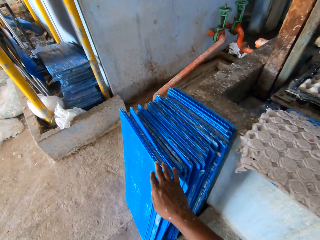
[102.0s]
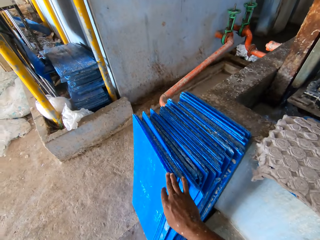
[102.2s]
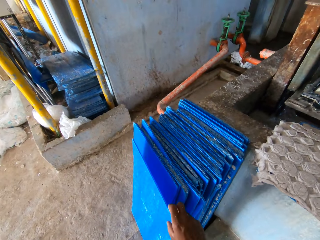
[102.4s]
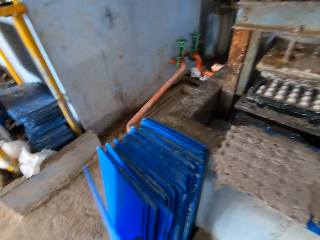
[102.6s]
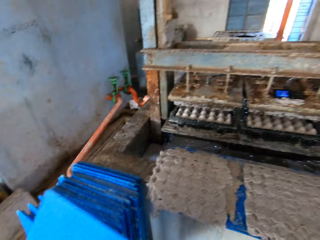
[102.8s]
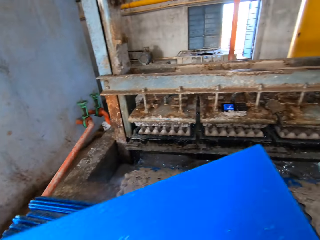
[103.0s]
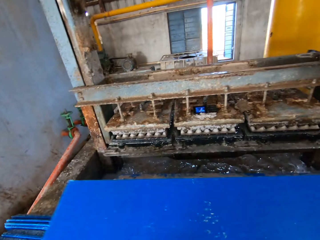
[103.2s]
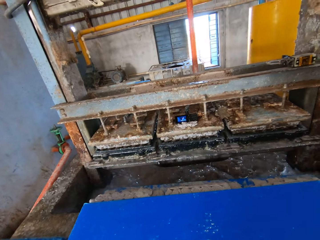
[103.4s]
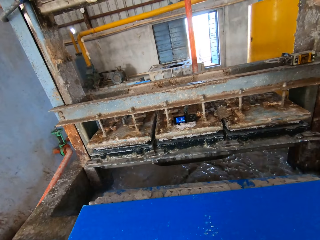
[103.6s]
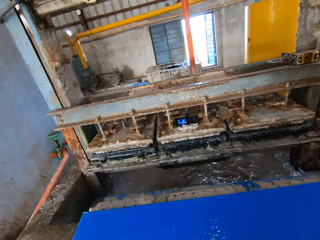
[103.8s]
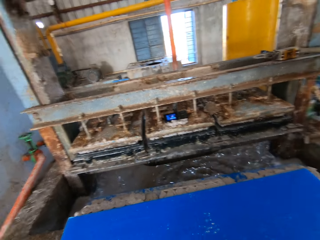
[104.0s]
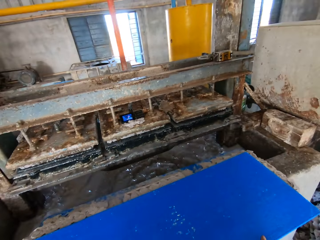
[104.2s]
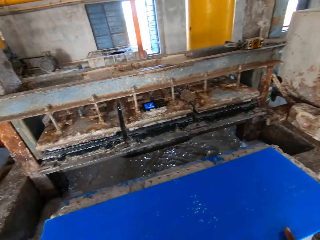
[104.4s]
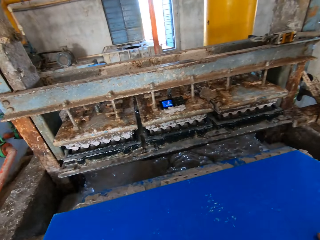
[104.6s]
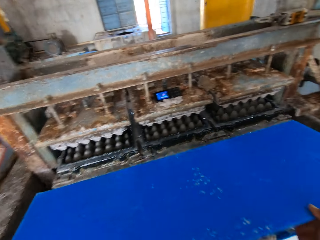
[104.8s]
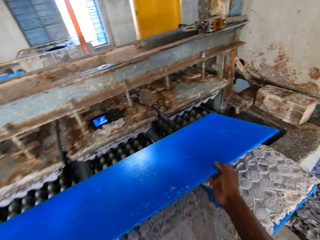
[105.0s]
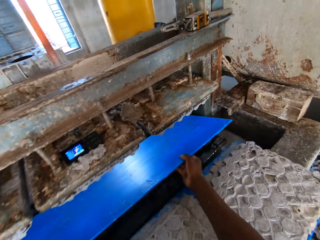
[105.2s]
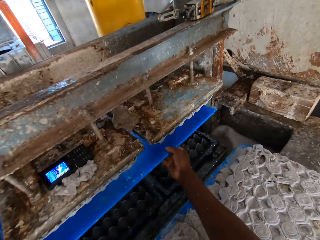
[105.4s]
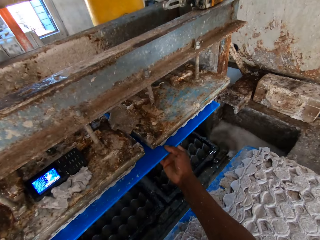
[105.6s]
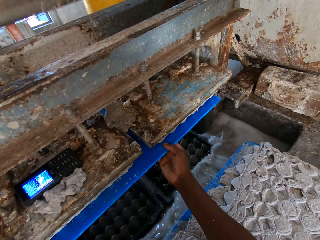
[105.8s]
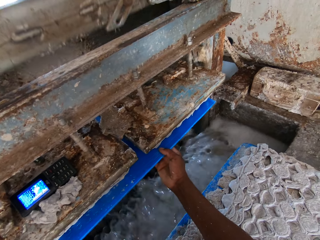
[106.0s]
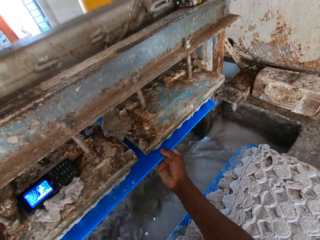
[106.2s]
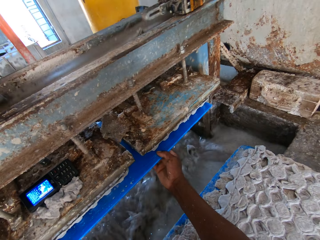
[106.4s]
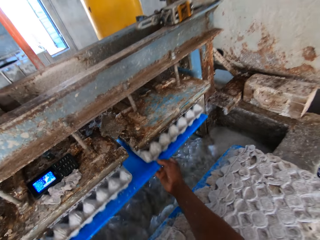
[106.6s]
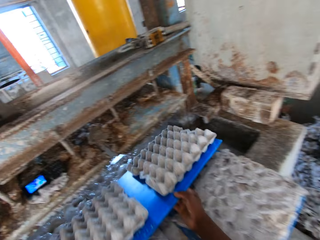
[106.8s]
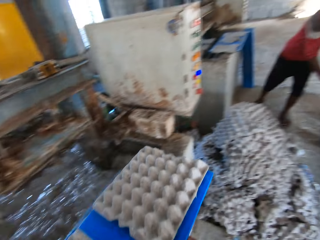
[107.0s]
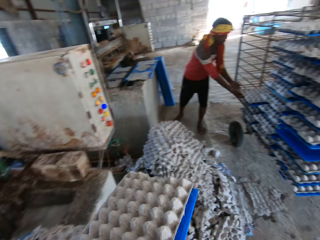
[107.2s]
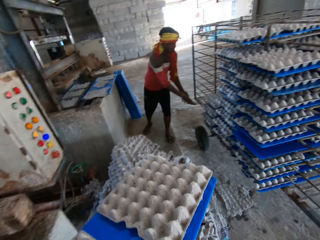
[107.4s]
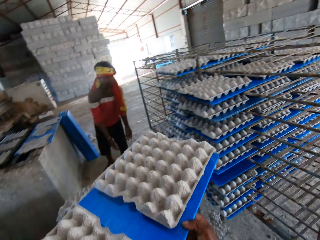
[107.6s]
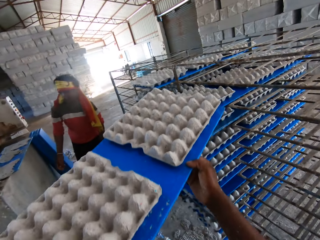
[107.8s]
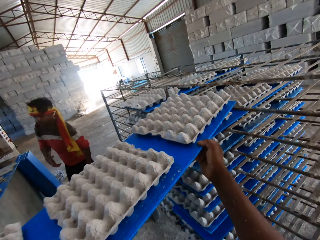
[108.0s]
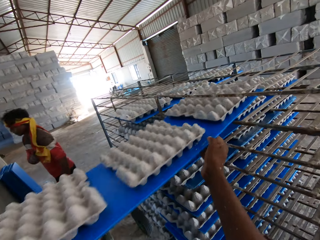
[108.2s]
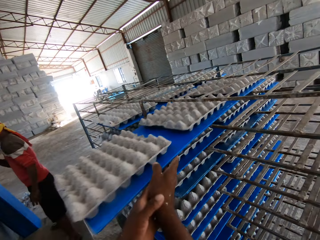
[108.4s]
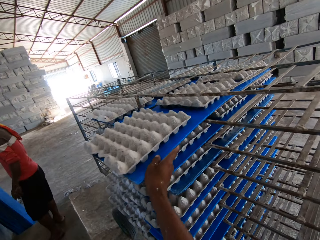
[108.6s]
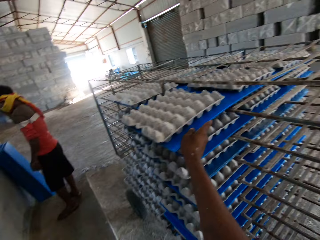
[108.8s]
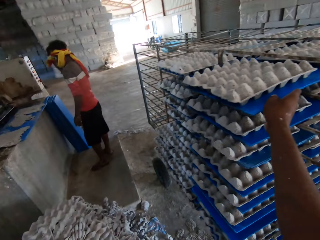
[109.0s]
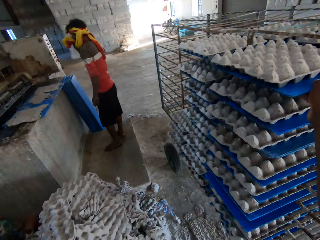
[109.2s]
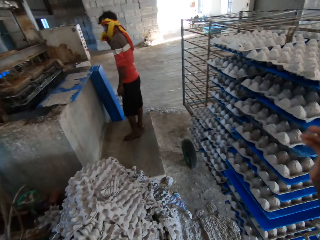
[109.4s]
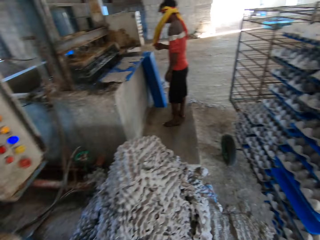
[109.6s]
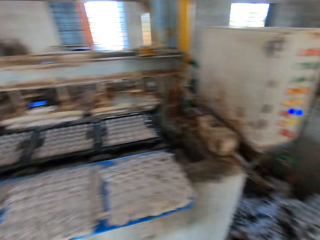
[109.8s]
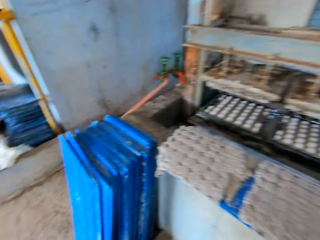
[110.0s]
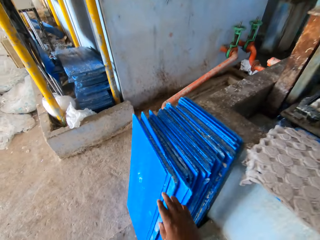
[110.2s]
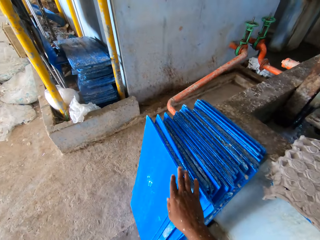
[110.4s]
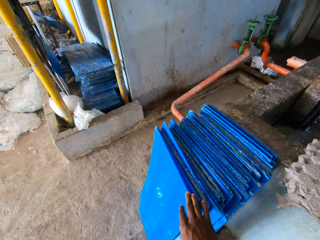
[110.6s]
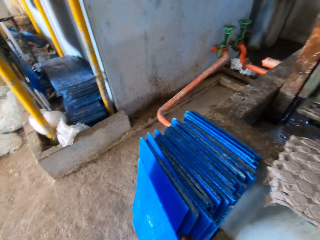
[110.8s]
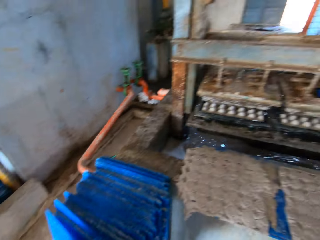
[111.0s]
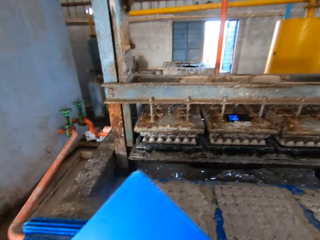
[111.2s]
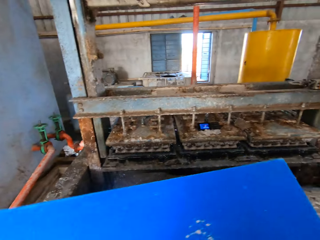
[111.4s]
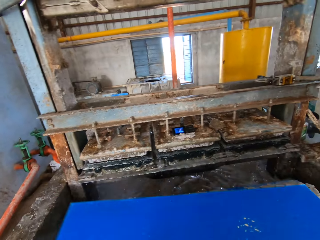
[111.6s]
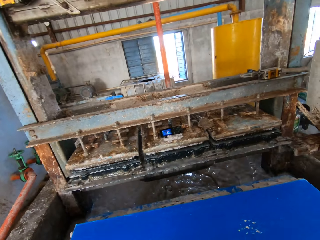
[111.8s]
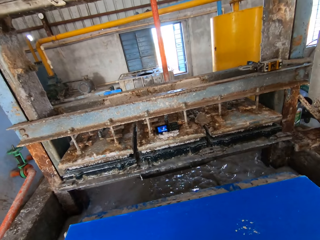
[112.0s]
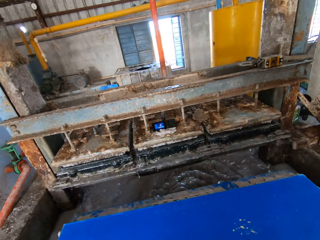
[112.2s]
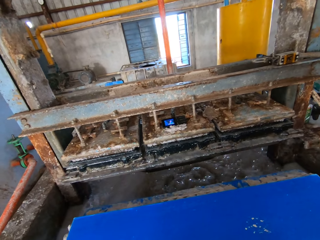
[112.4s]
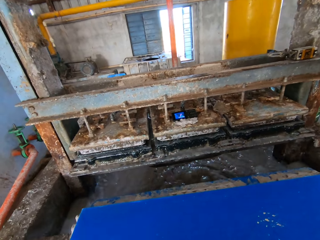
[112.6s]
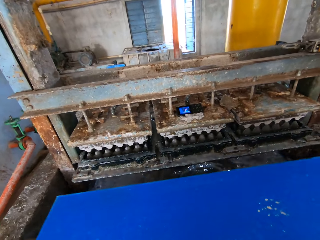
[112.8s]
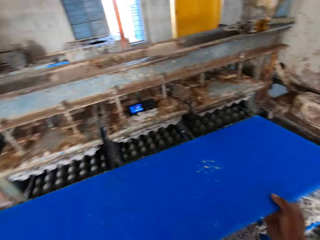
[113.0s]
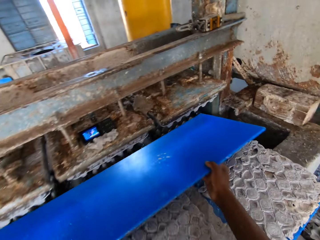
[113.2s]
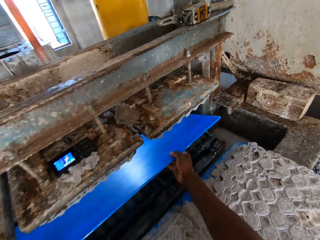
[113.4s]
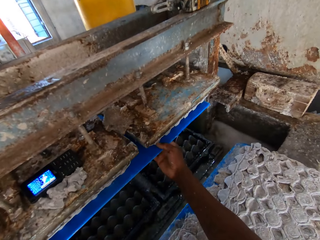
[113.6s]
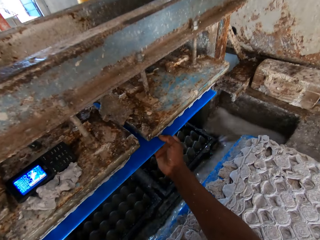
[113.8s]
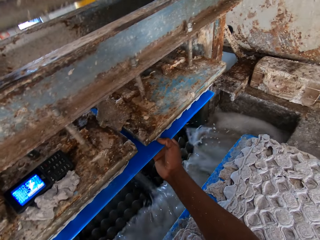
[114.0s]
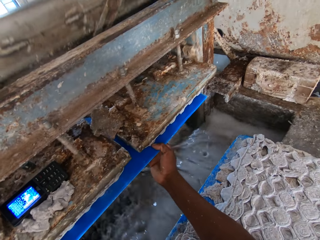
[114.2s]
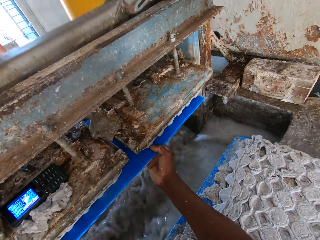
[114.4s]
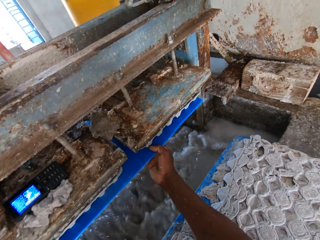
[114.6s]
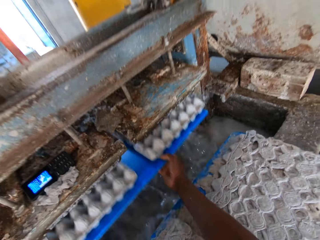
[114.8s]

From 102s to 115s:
The camera wearer picks a tray or blue board from the stack of trays on the ground with his right hand. He places the tray on the egg cartons on the slab with his hands. He holds the blue board underneath the machine. He inserts the tray in the egg carton making machine with both hands. He removes a tray of egg cartons from the egg carton making machine with both hands. He carries the board with egg trays. He places the tray of egg cartons in the rack with both hands. He picks a tray from the stack of trays on the ground with his right hand. He places the tray on the egg cartons on the slab with his hands. He holds the blue board underneath the machine. He inserts the tray in the egg carton making machine with both hands.

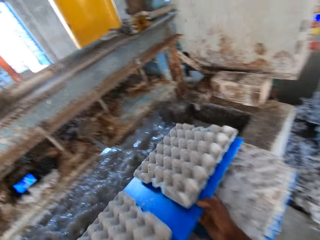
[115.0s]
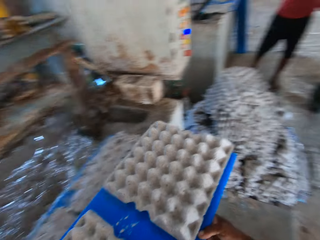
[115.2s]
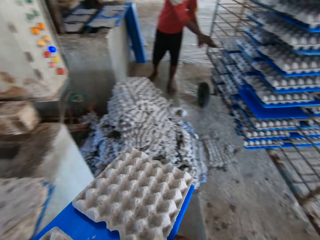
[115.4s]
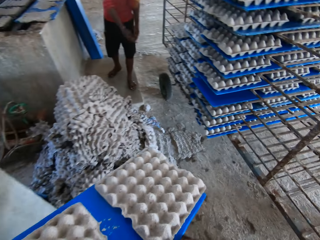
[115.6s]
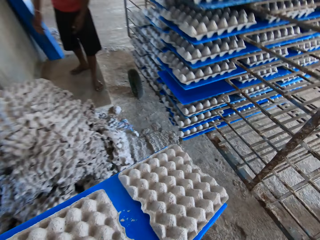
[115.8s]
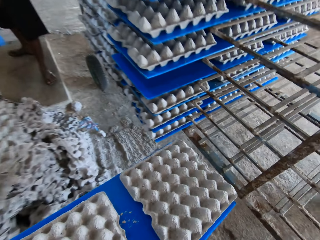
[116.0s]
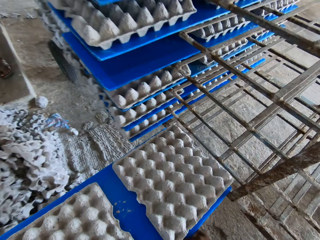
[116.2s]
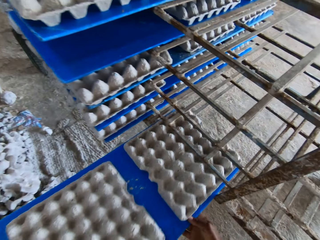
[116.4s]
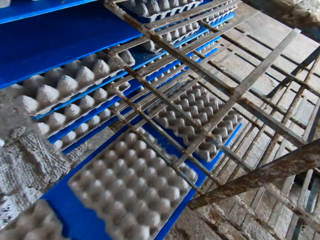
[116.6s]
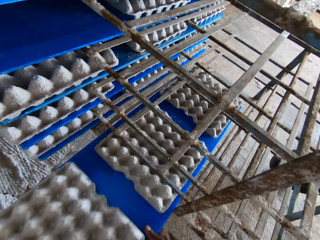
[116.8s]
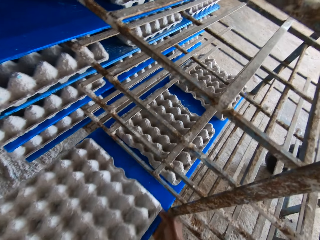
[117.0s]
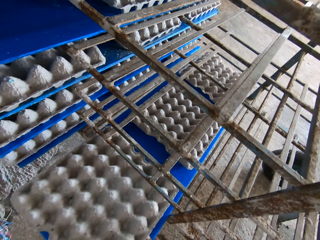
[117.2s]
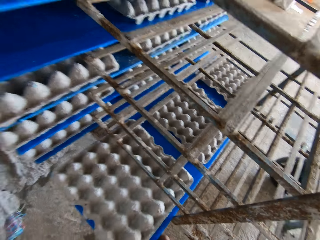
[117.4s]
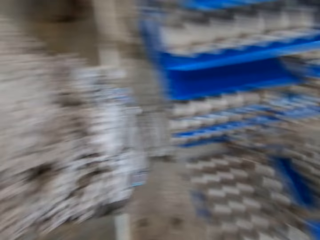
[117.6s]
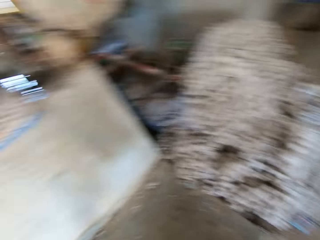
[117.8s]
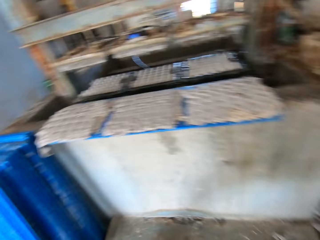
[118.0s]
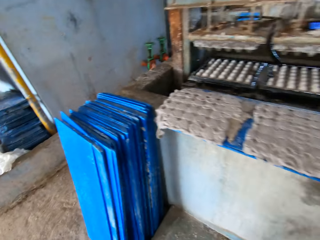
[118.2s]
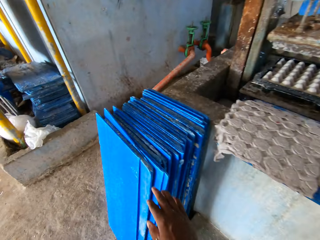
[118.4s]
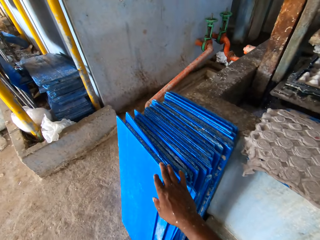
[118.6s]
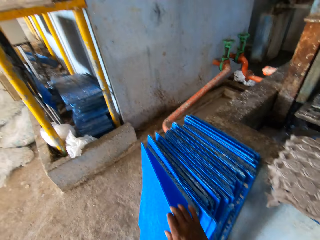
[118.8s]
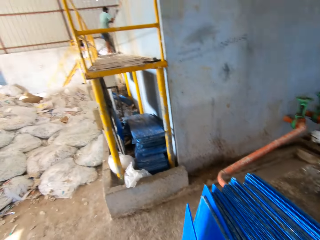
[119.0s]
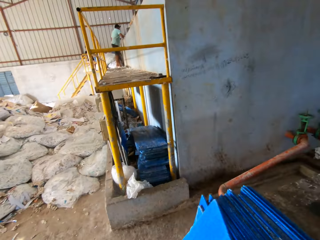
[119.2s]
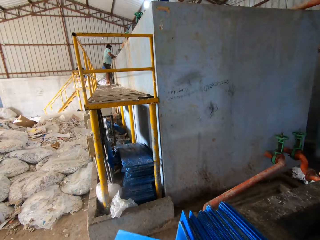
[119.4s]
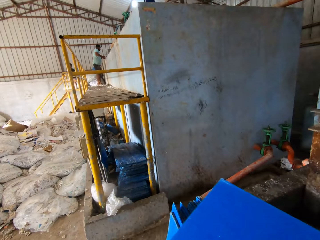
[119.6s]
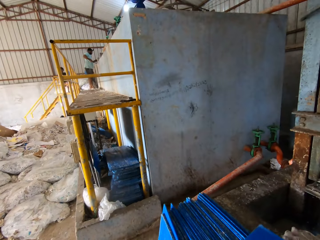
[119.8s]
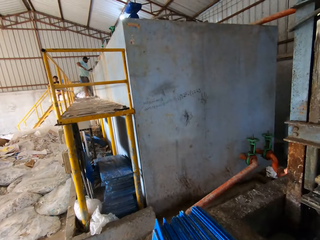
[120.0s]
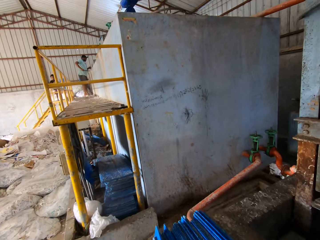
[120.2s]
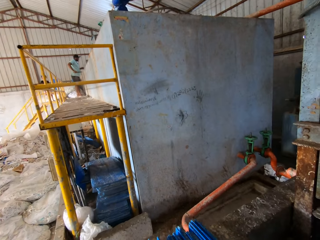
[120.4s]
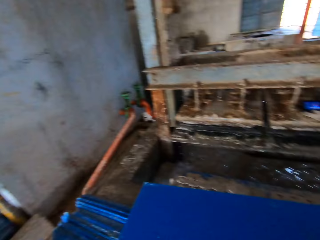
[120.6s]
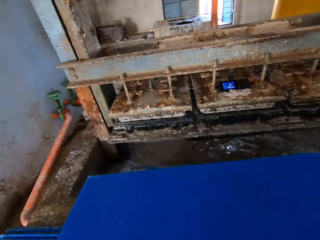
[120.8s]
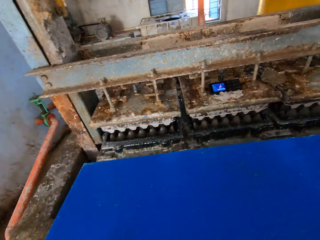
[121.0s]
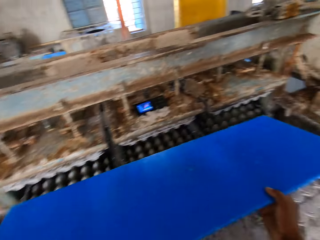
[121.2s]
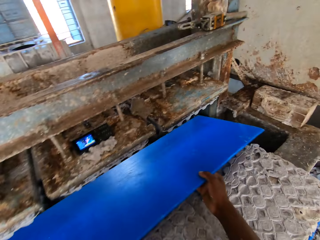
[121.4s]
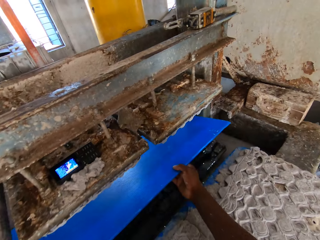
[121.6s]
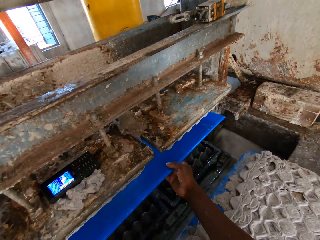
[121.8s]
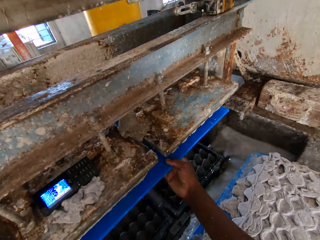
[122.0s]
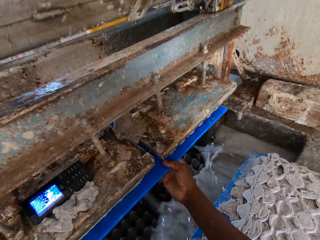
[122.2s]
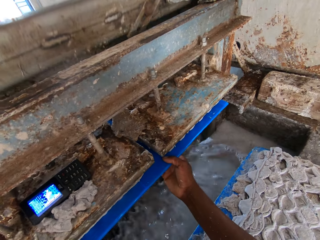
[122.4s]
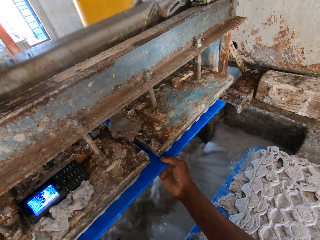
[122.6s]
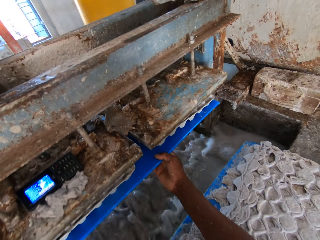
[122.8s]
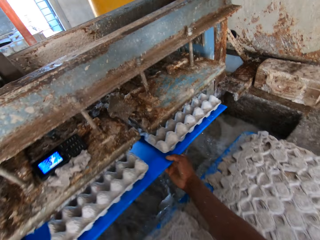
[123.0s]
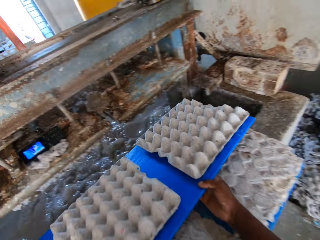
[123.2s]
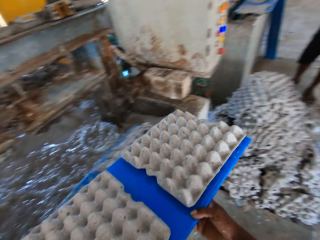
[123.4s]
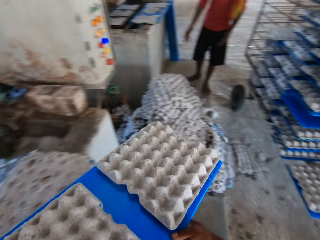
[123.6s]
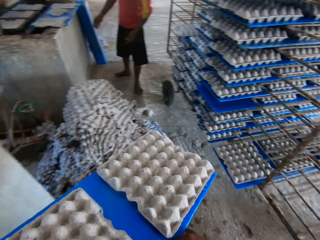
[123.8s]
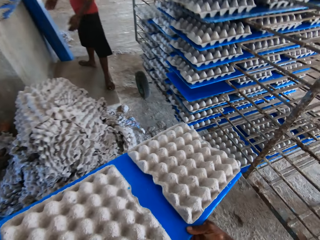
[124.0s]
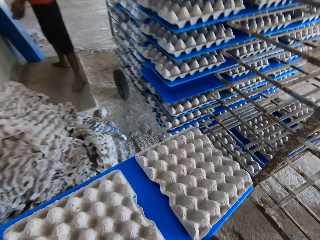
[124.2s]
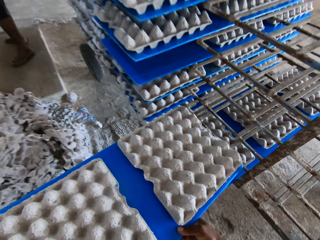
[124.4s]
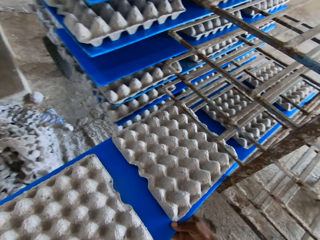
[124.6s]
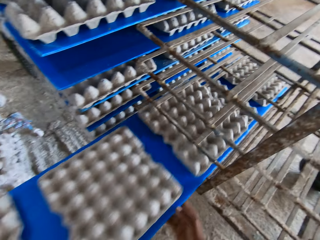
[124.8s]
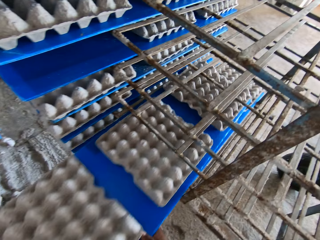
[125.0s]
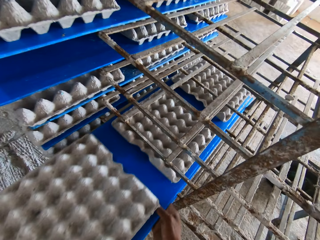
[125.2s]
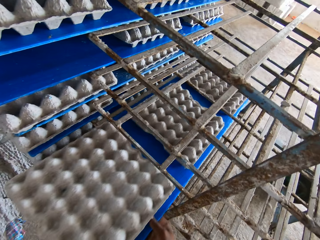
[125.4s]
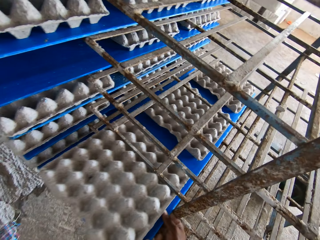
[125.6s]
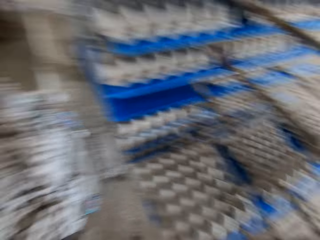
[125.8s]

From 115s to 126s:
The camera wearer removes a tray of egg cartons from the egg carton making machine with both hands. He carries the board with egg trays. He places the tray of egg cartons in the rack with both hands. He picks a tray or blue board from the stack of trays on the ground with his right hand. He inserts the tray in the egg carton making machine with both hands. He holds the blue board underneath the machine. He removes a tray of egg cartons from the egg carton making machine with both hands. He carries the board with egg trays. He places the tray of egg cartons in the rack with both hands.
